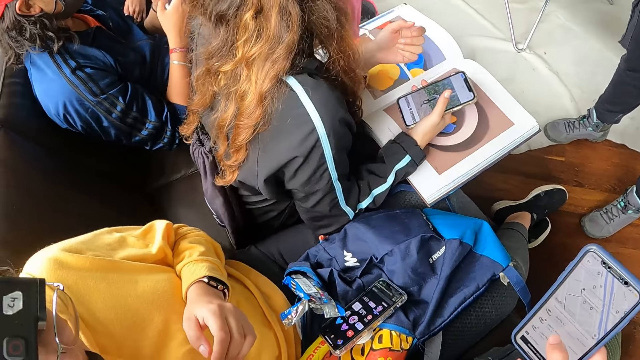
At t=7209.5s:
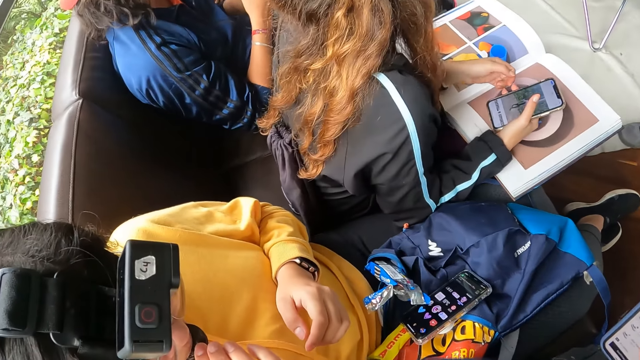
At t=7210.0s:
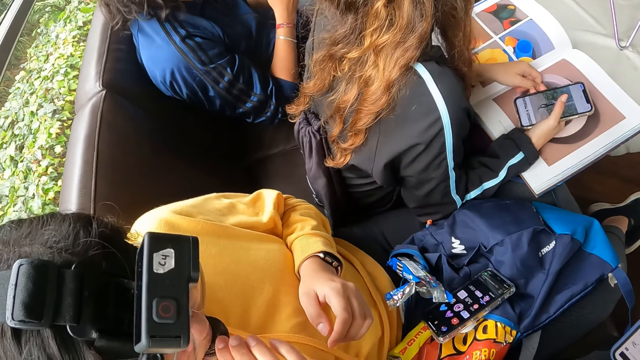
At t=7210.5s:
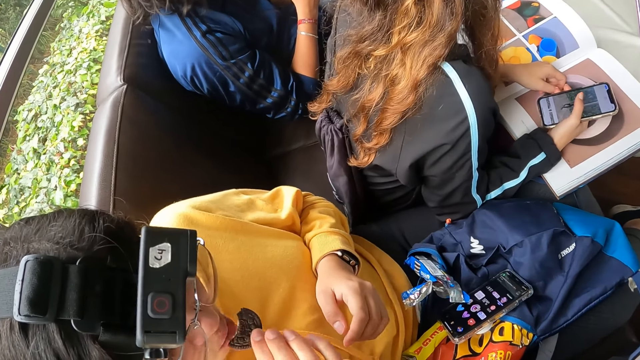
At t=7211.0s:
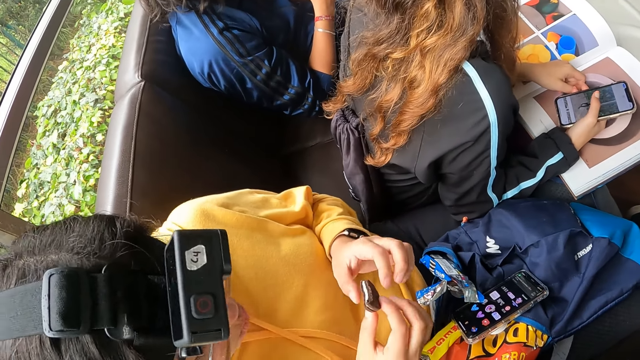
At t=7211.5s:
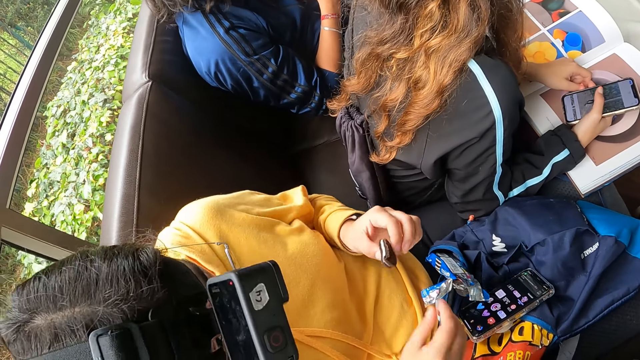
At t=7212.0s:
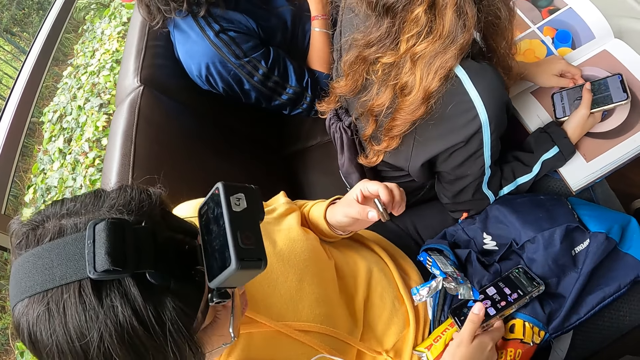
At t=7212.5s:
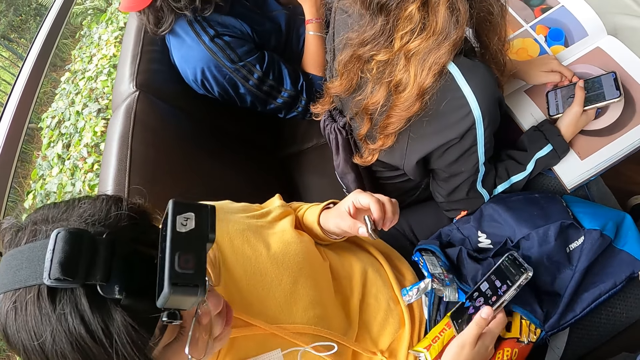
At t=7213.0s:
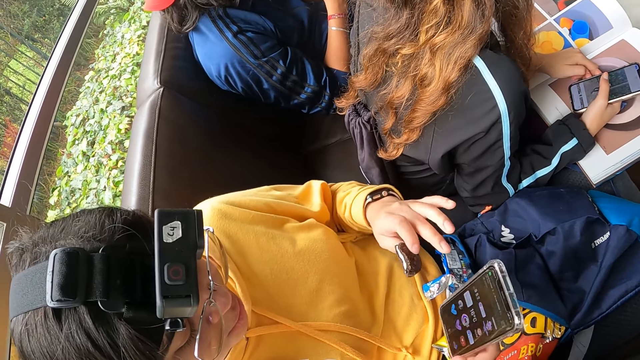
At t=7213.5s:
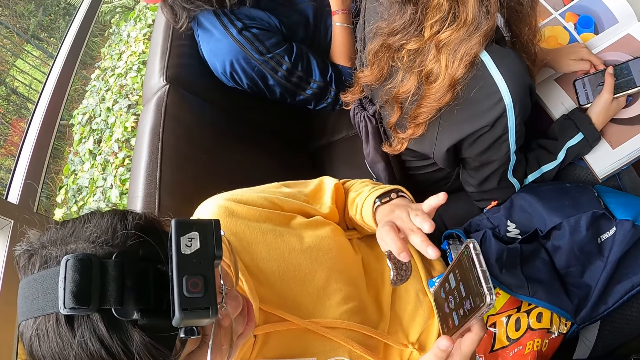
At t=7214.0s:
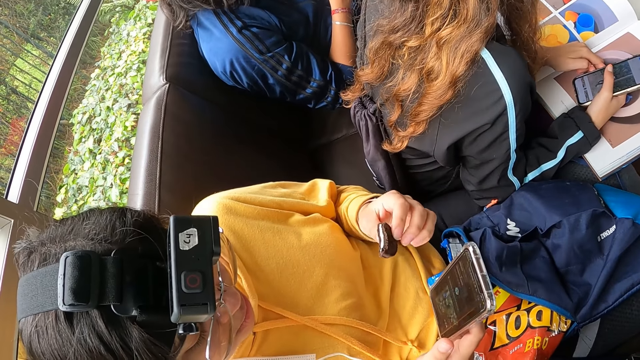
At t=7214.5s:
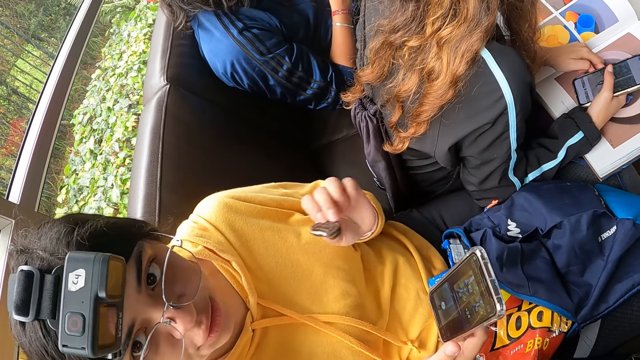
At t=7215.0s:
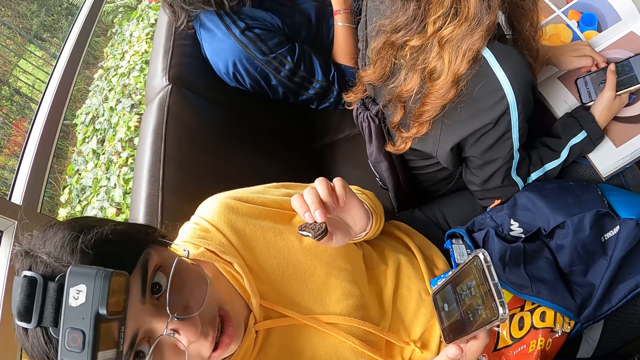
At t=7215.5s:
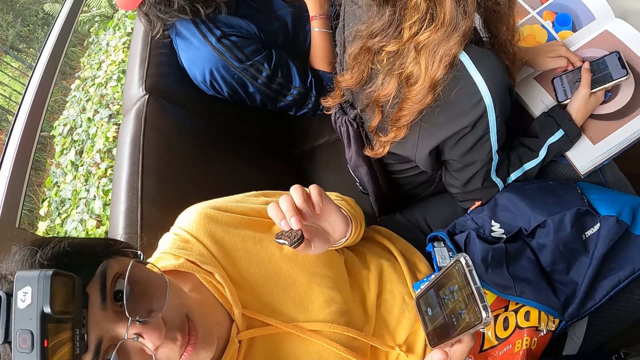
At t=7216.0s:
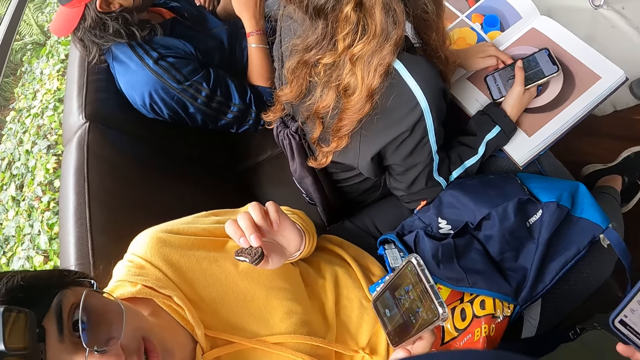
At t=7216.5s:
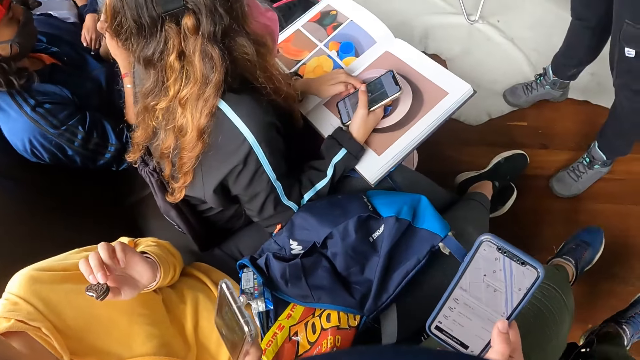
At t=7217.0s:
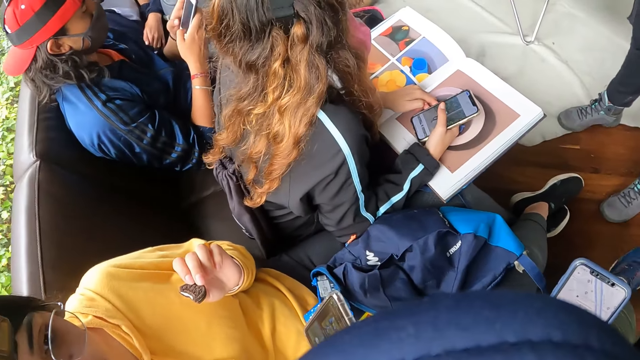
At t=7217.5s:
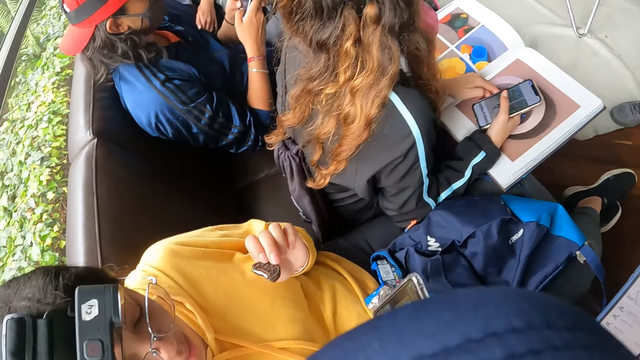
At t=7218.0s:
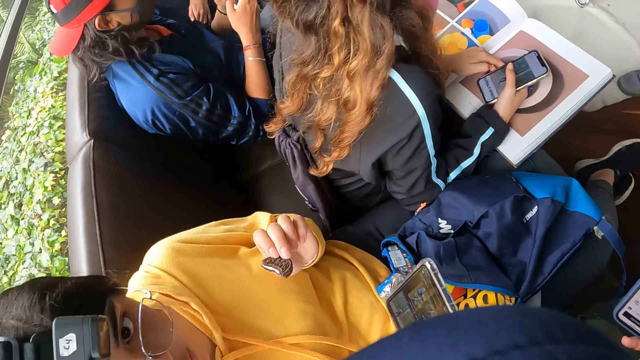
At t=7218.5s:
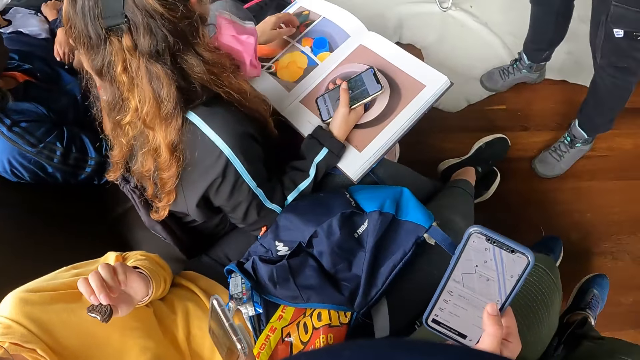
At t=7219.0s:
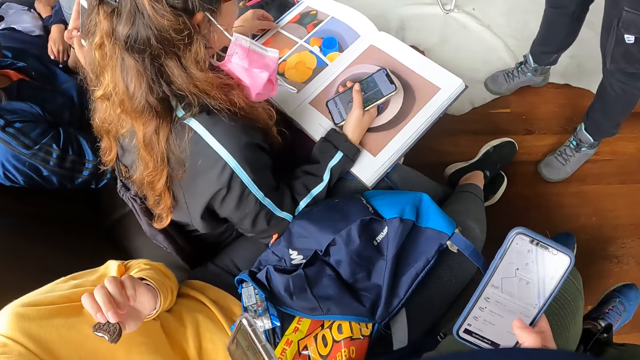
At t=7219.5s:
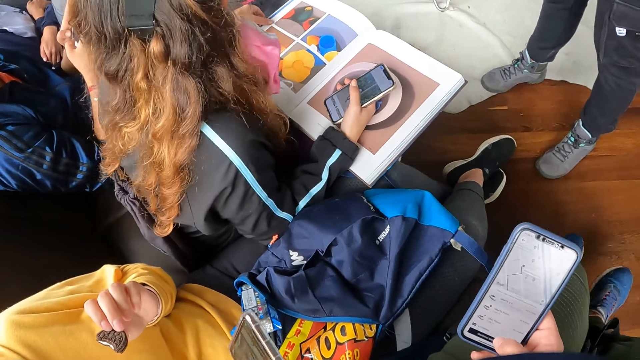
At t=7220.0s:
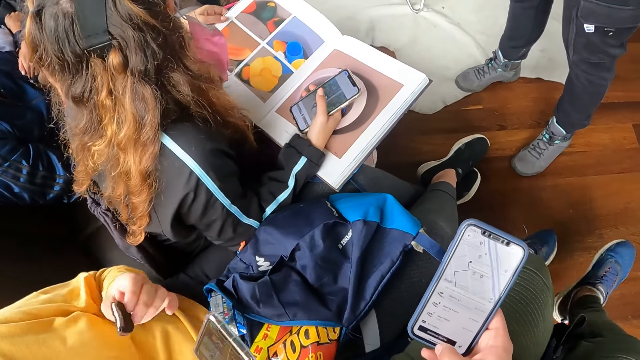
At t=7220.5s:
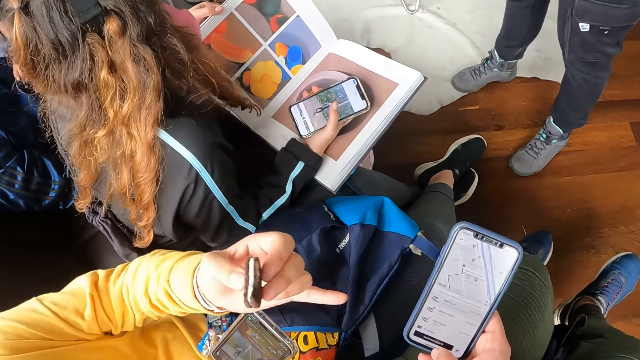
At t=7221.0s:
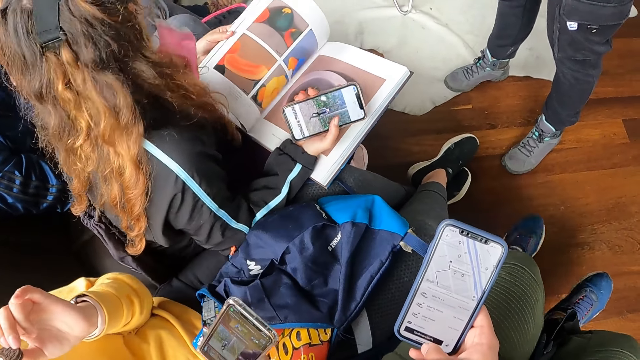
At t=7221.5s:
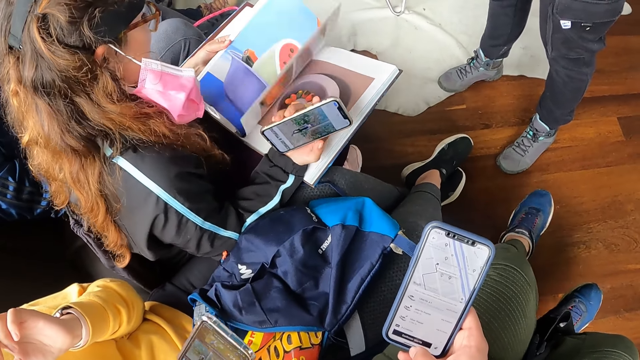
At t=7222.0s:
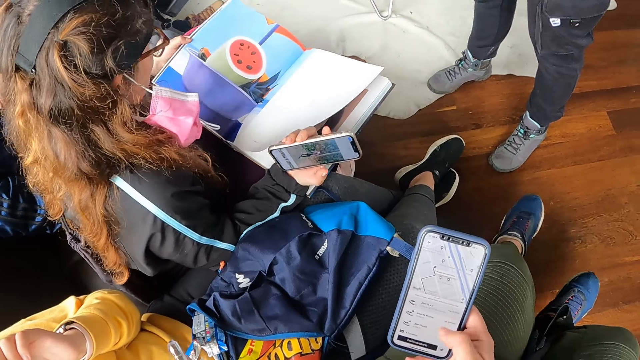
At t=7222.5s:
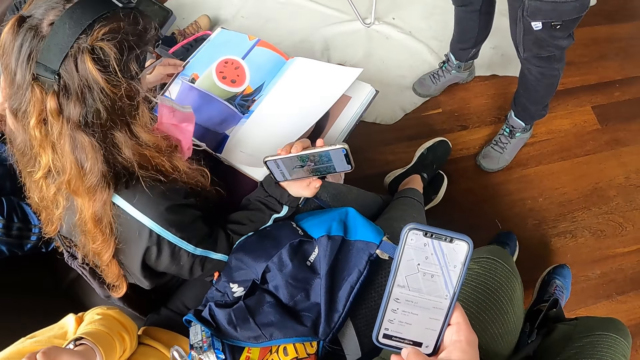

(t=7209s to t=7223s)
A woman eats a cookie biscuit with her right hand. She passes the cookie biscuit in her right hand to her left hand and picks up the phone on the blue bag with her right hand. The camera wearer dialogues with a person. The woman operates the phone in her right hand with her left hand. The woman interacts with the camera wearer. Another woman flips the book on her lap with her left hand. The first woman points to the phone in the camera wearer's right hand with her left hand.

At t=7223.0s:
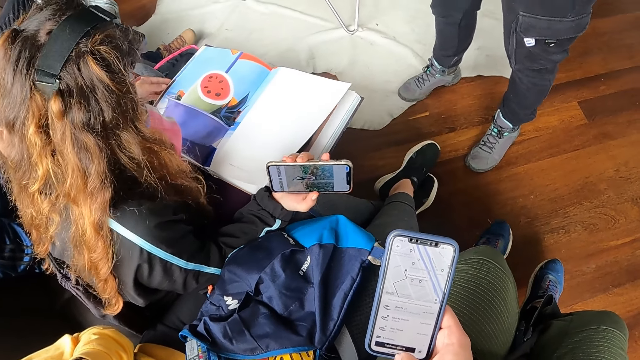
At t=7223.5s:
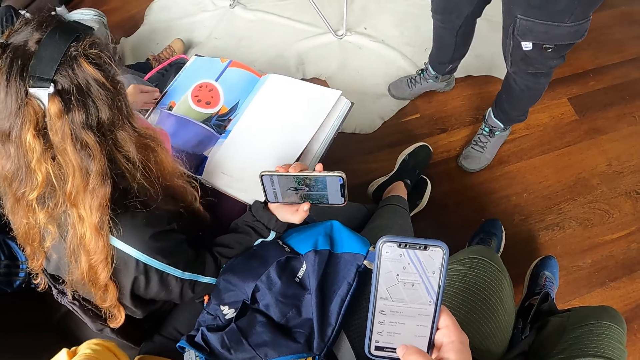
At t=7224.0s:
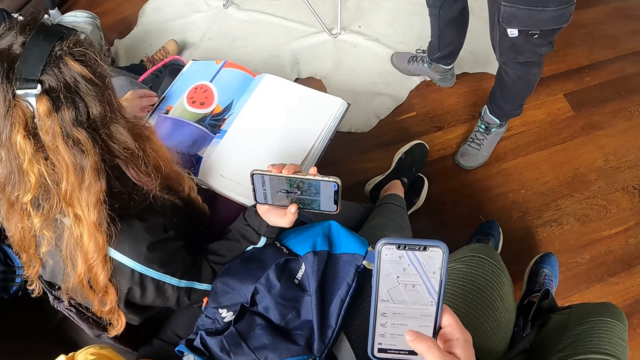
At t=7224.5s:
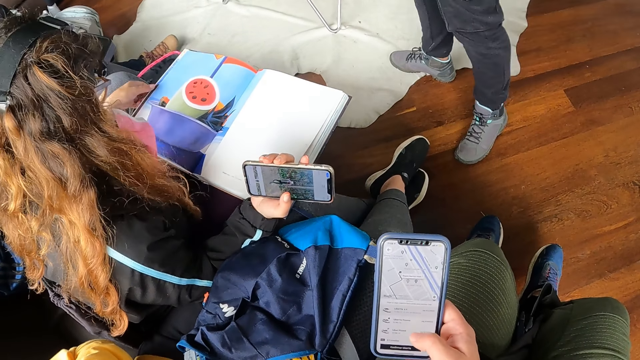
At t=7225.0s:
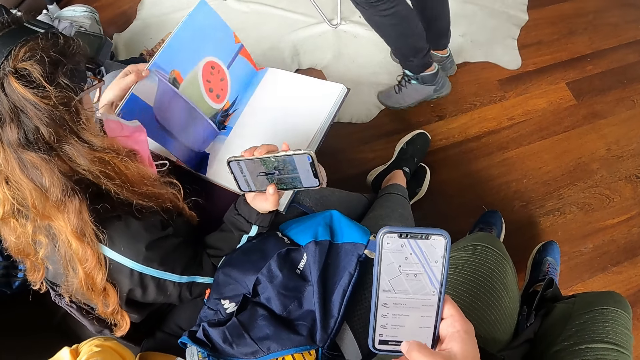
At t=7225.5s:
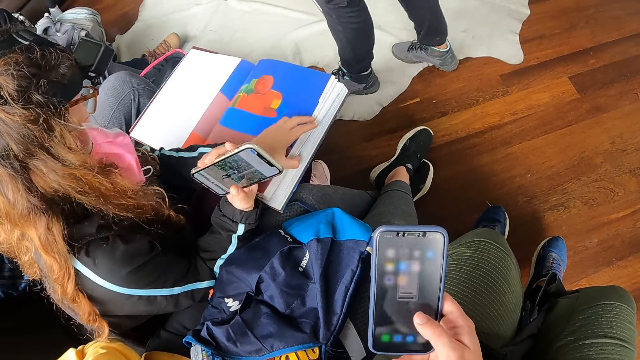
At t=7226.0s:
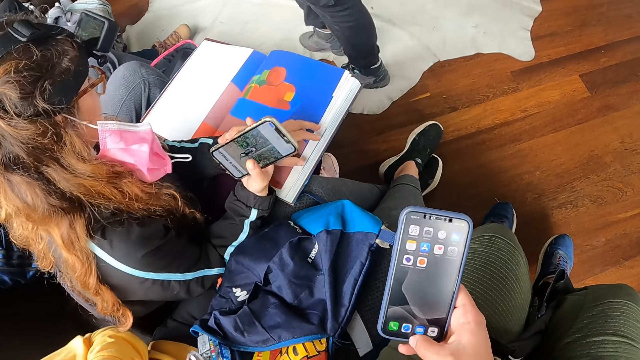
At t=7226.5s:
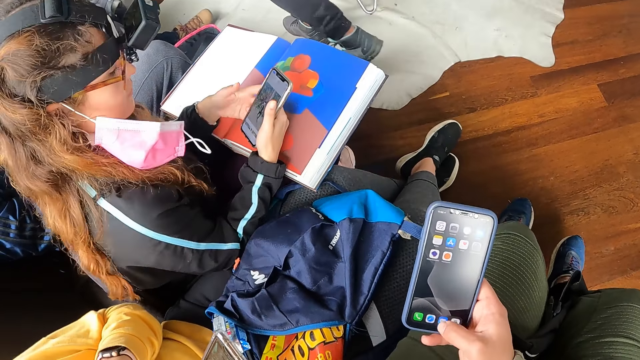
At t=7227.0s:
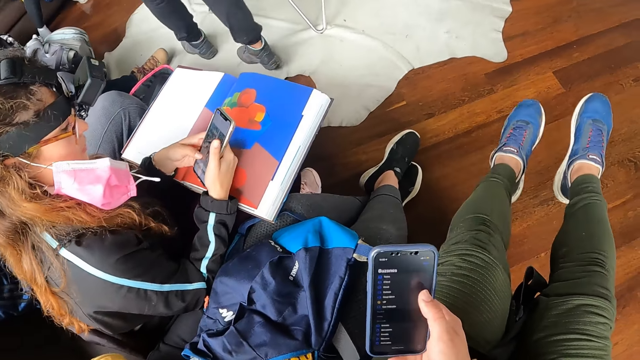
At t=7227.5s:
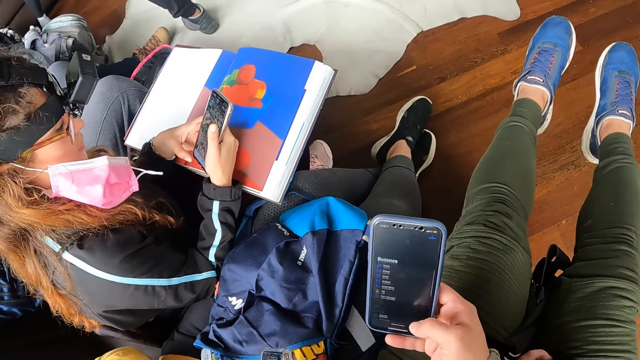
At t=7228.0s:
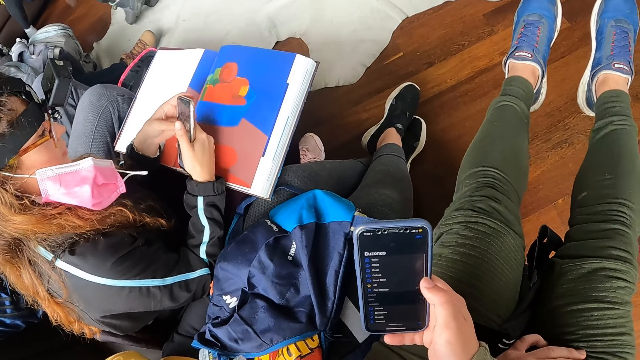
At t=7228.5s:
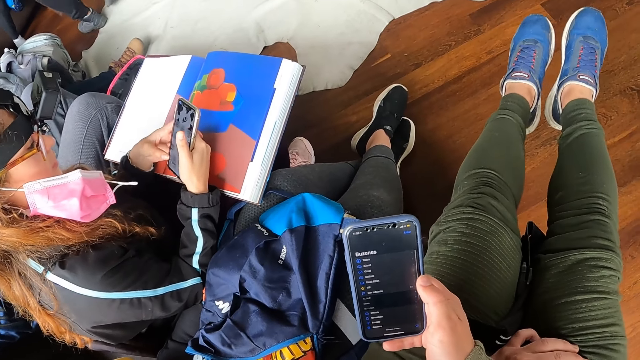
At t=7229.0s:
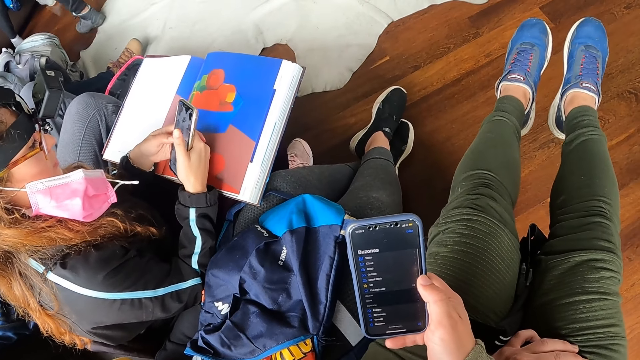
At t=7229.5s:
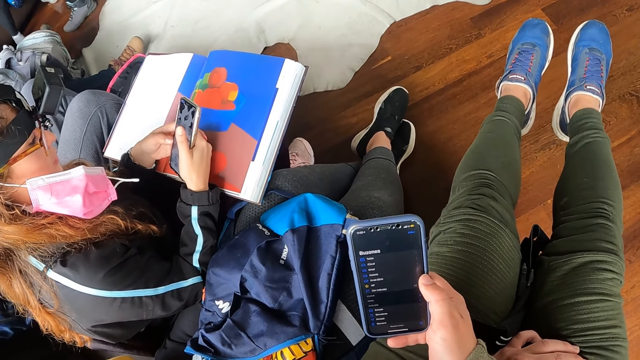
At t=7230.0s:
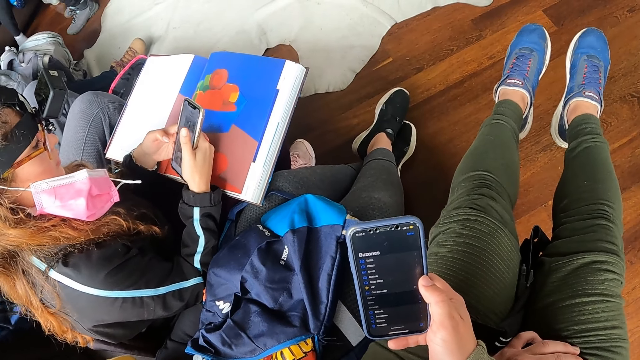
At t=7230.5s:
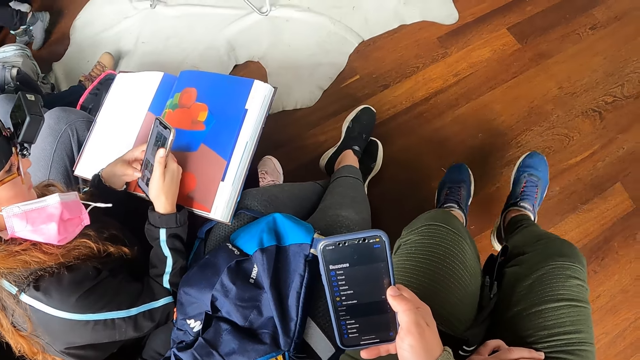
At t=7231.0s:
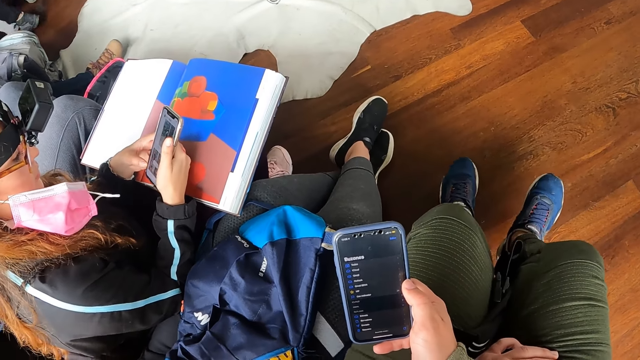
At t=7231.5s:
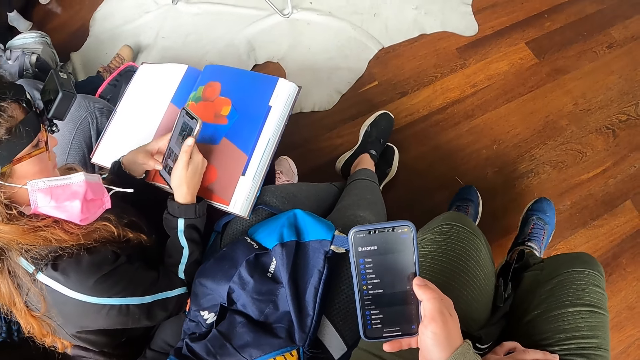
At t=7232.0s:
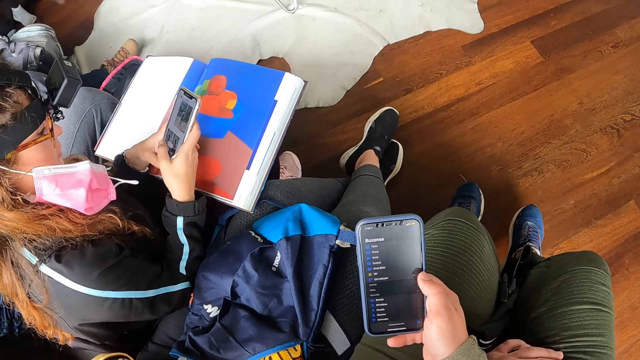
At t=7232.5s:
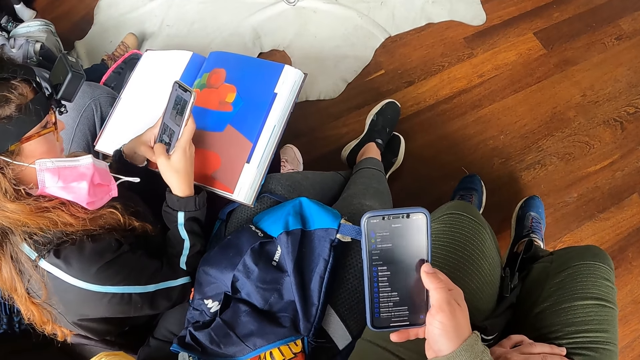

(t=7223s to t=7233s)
The camera wearer uses the phone. A woman walks towards the group of people in the room. The camera wearer stretches both legs. Another woman operates the phone with both hands.
